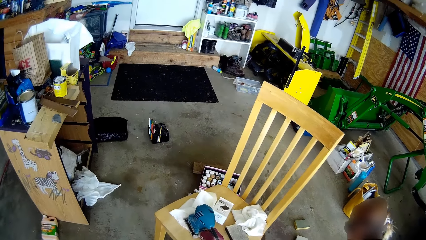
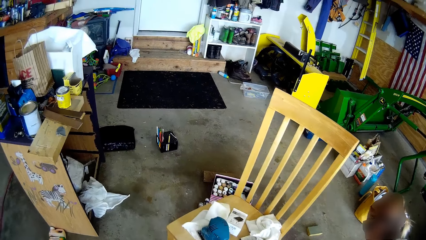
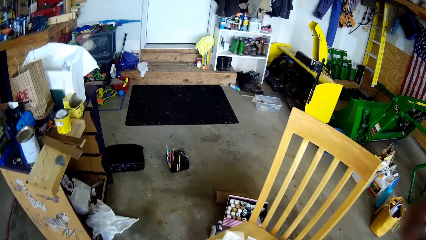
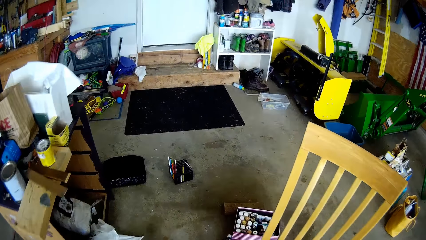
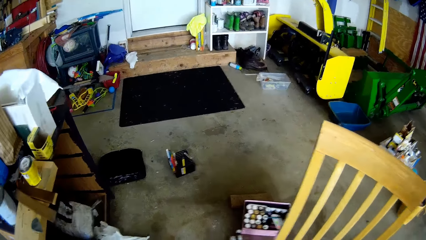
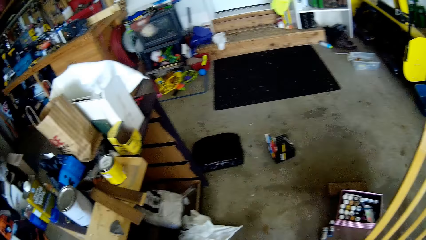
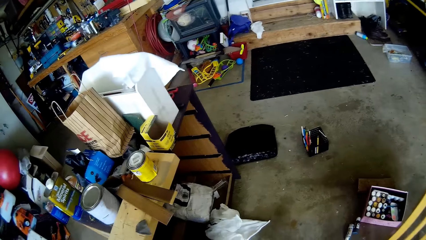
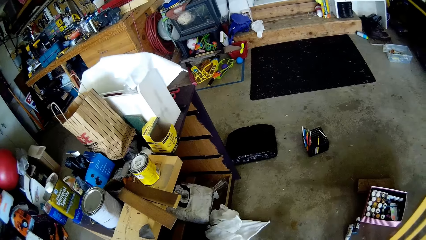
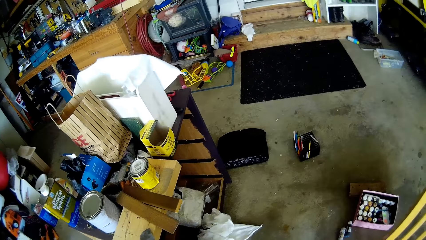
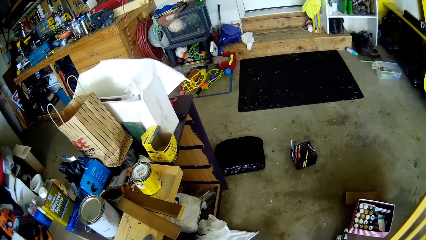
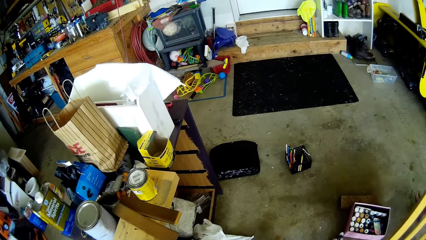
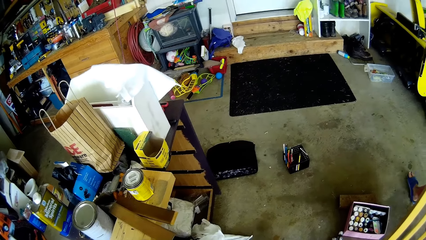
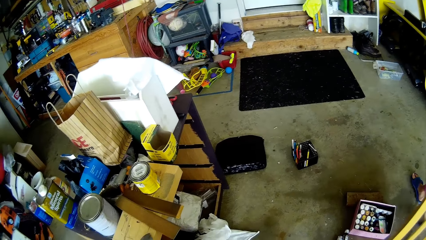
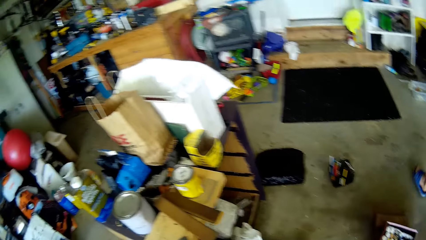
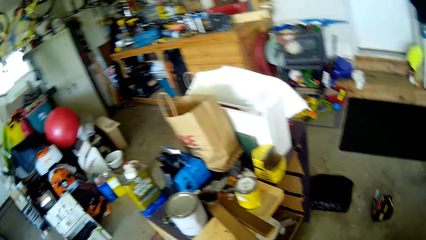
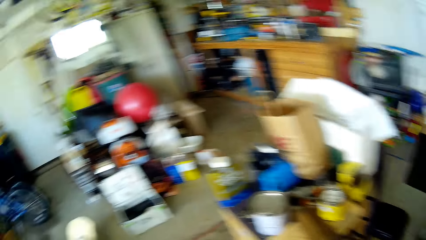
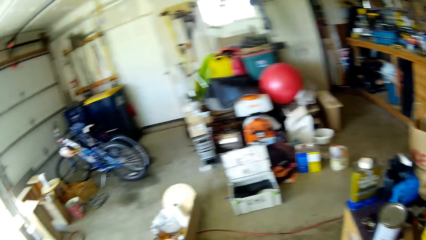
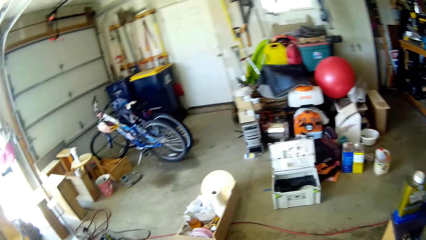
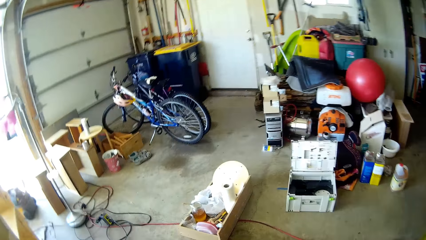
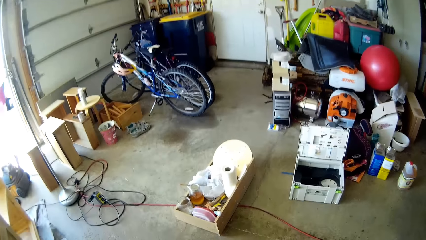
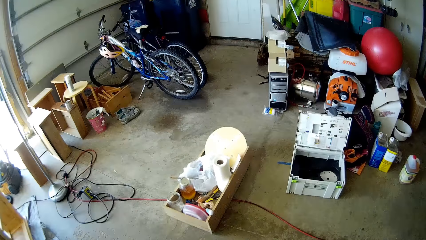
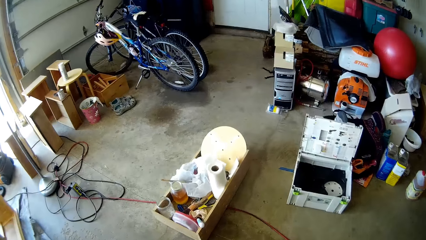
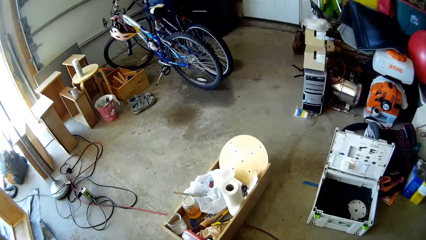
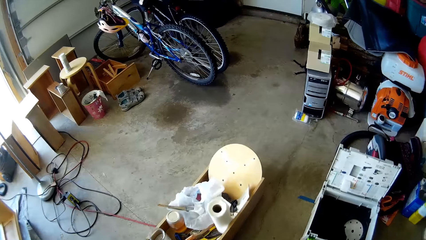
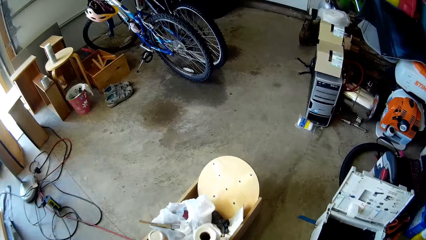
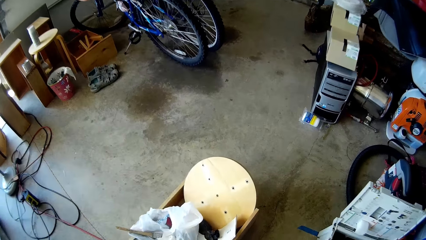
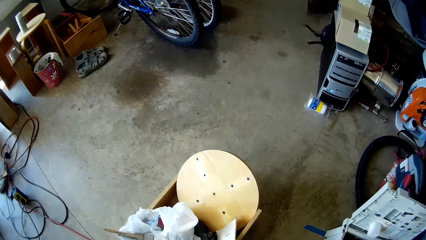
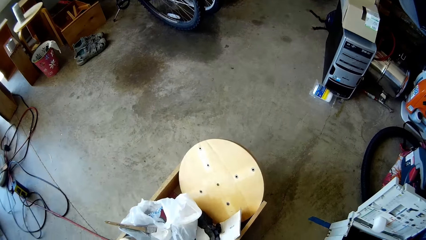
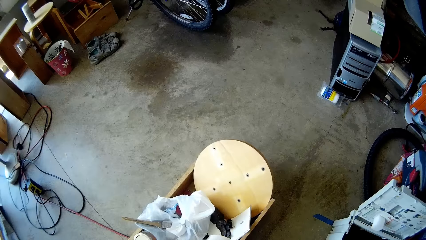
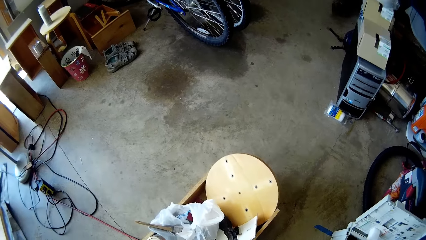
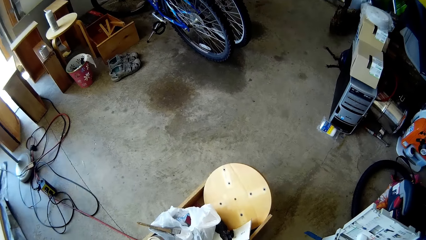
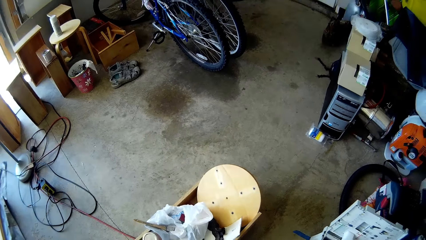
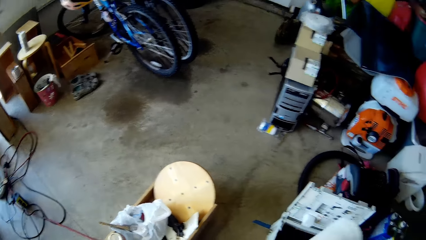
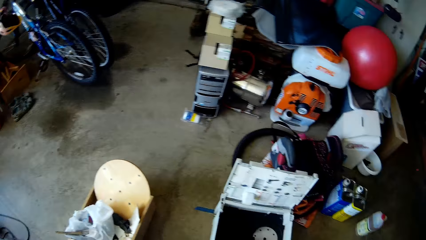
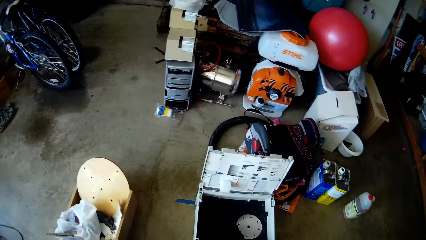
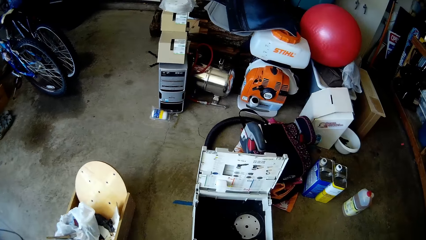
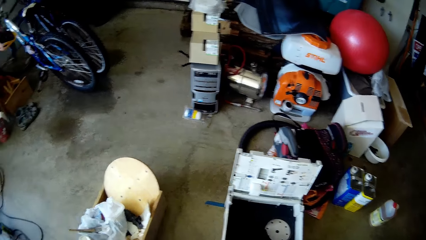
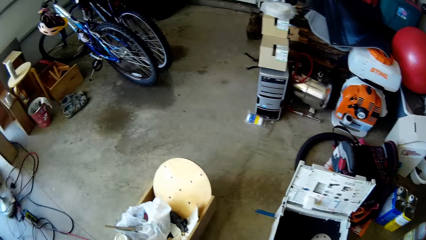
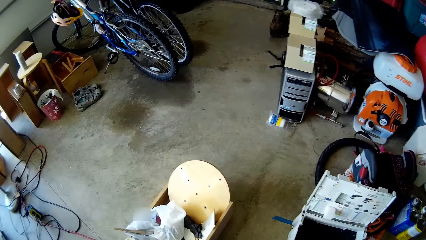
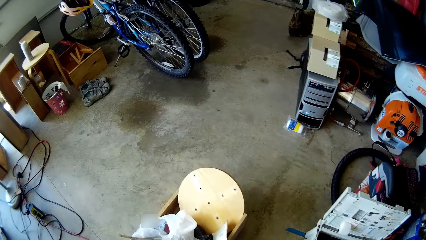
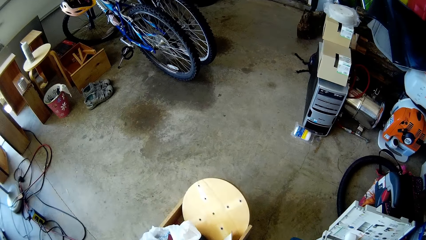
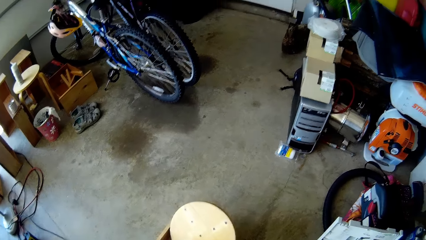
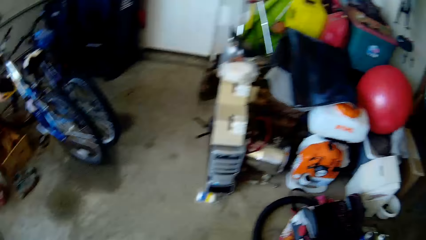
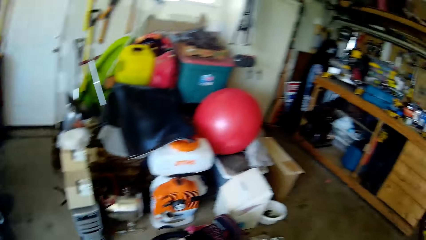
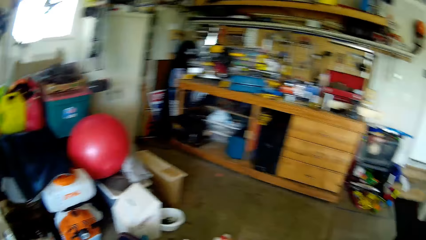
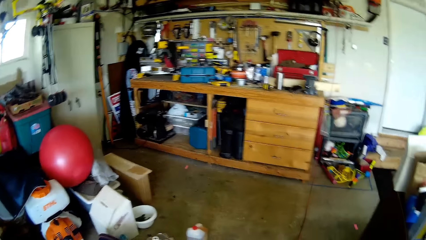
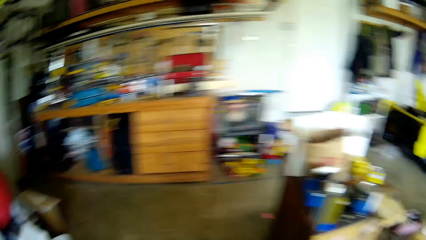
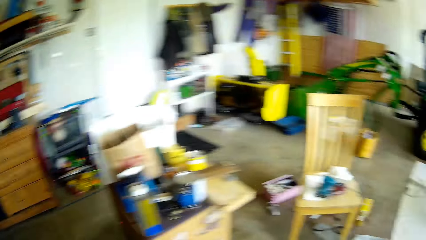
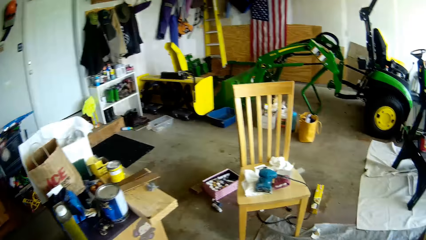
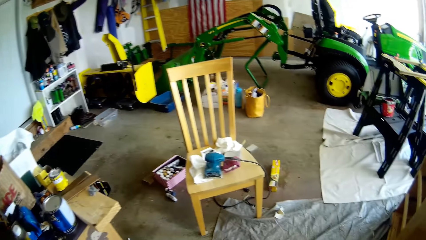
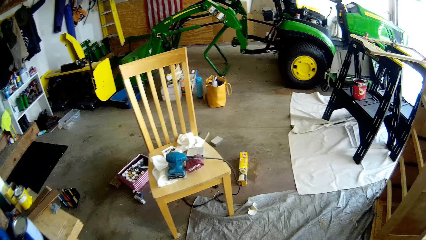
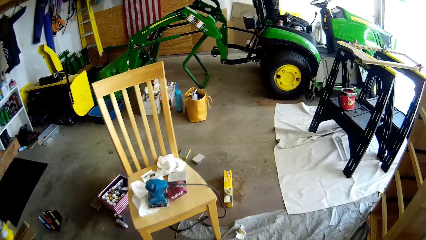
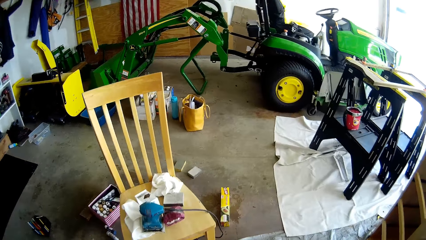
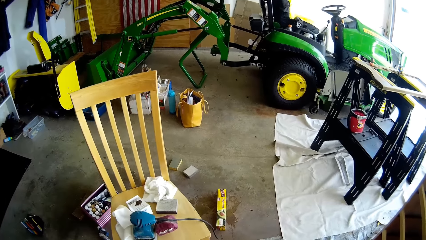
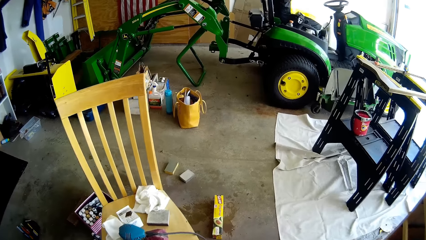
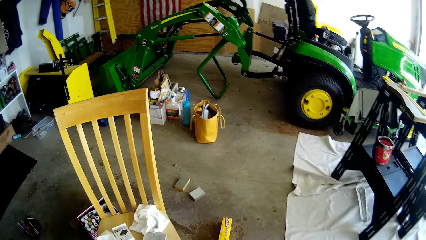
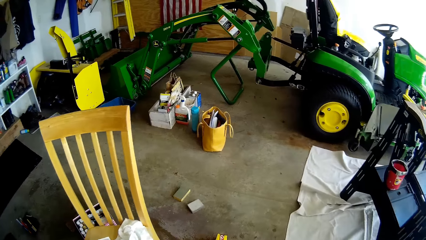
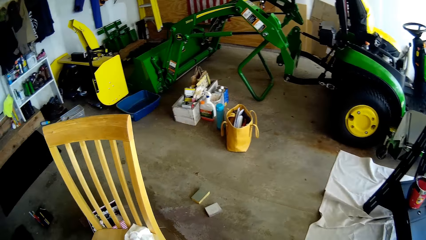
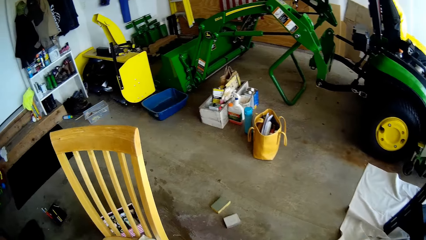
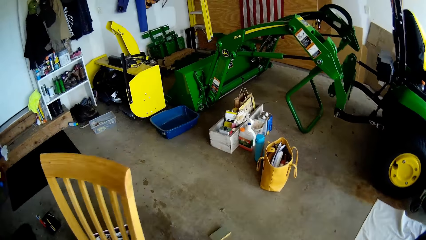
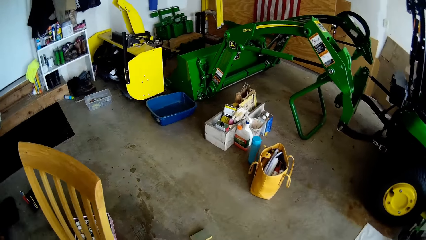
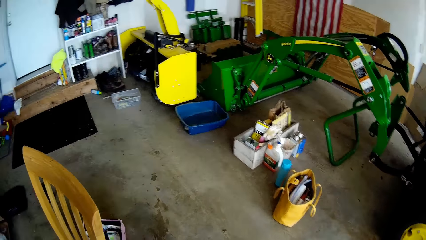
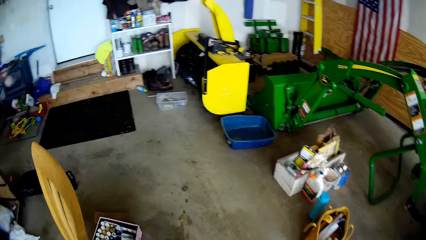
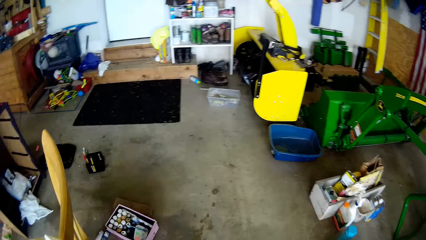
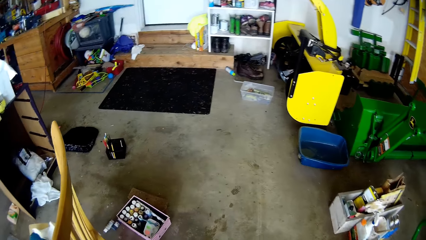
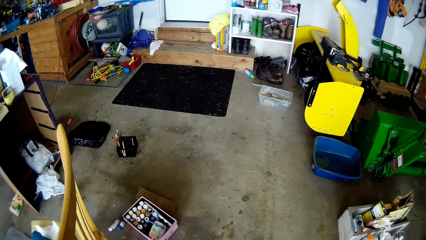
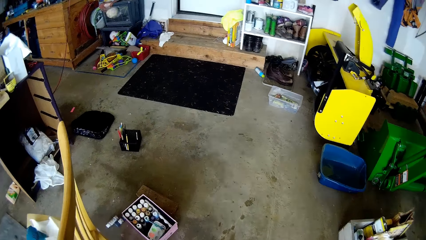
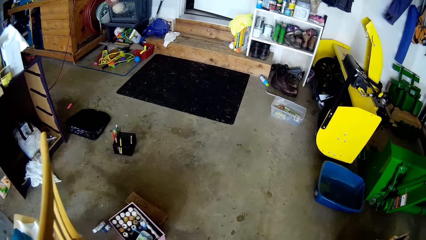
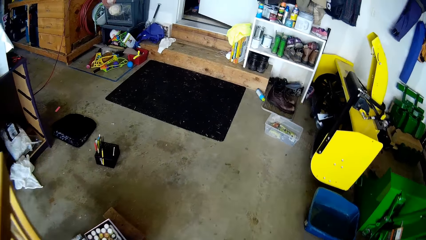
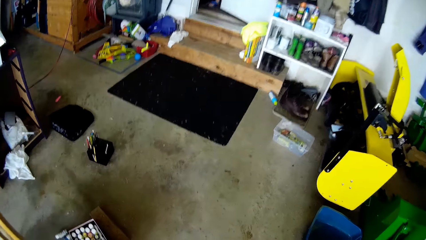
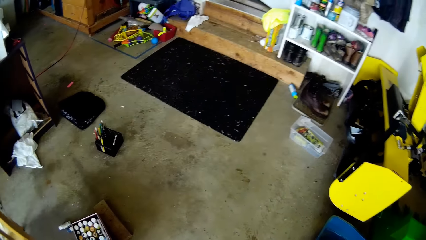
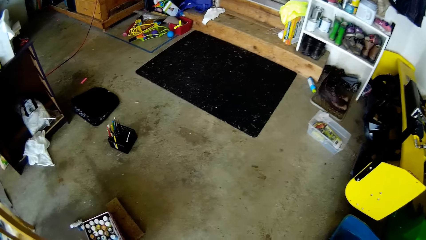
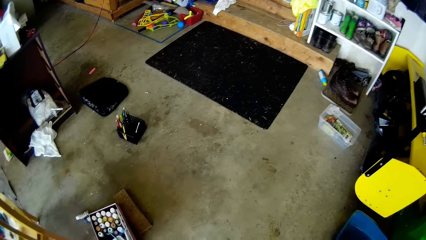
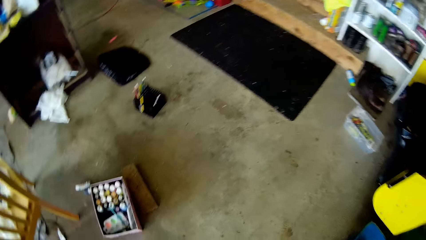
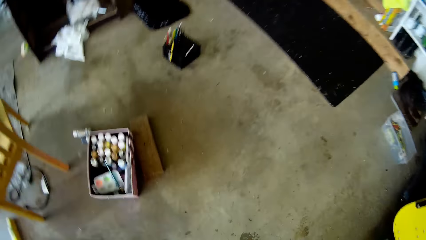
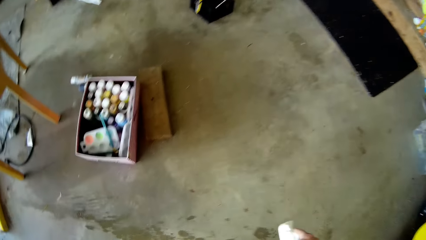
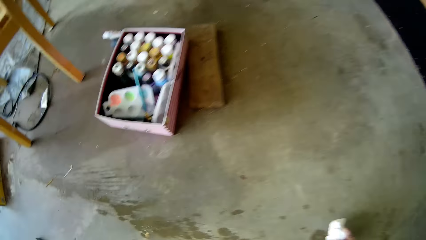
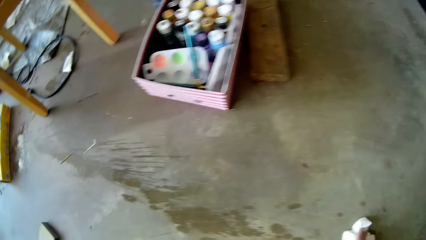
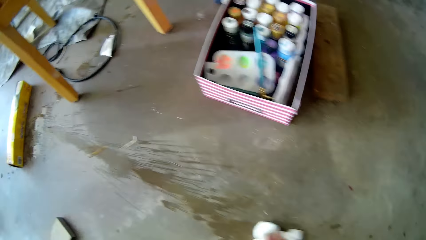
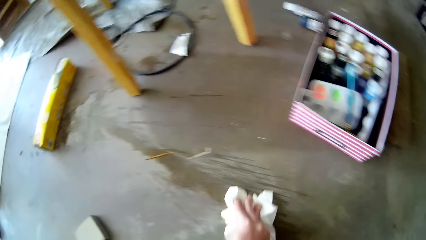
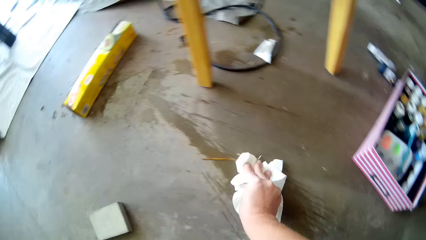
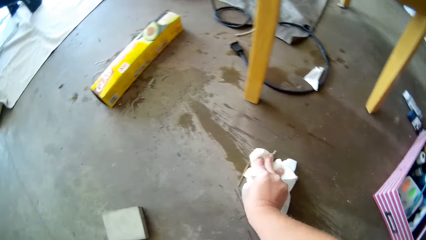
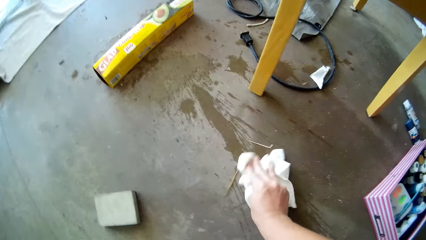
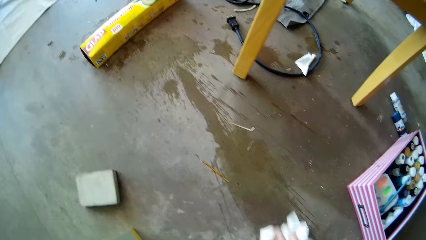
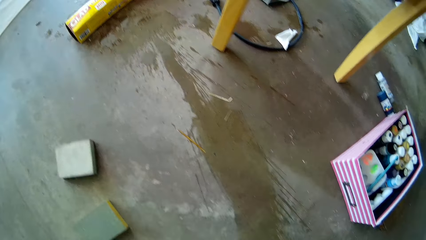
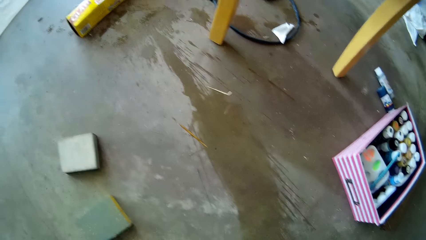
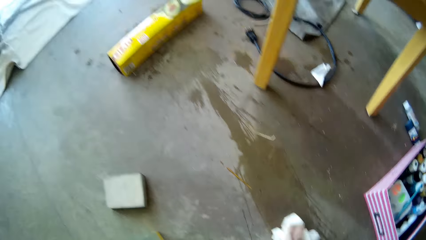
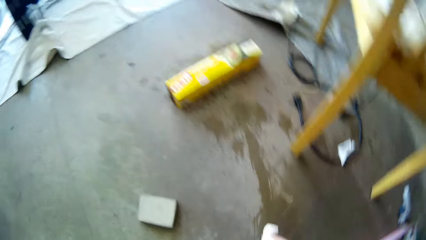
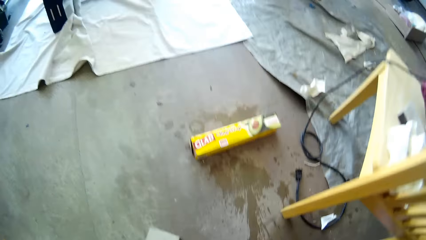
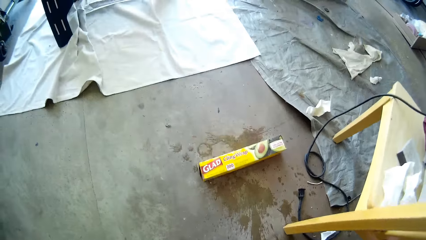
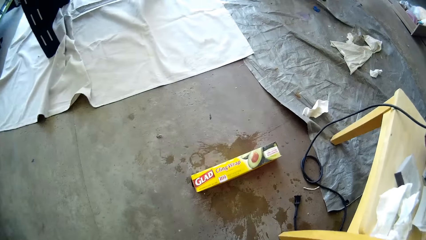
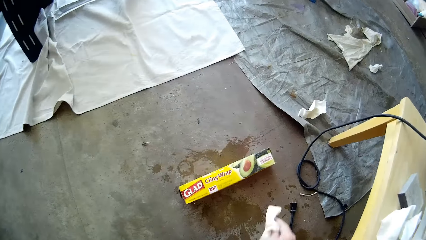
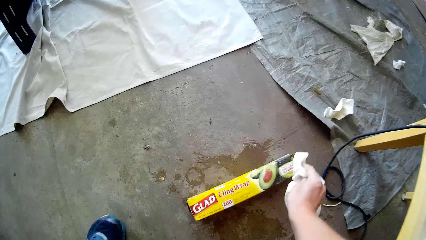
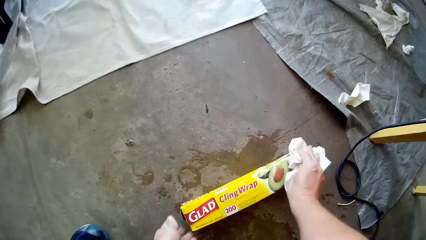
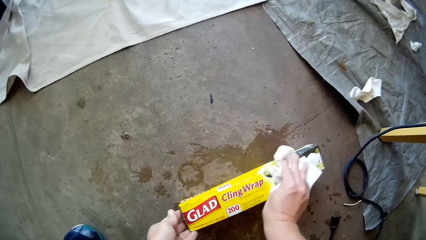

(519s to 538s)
The camera wearer talks with a child. She looks around. She walks around. She looks around. She walks around. She cleans the ground with a tissue in her right hand.
